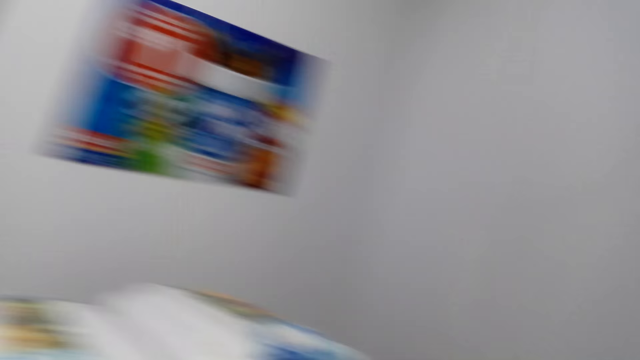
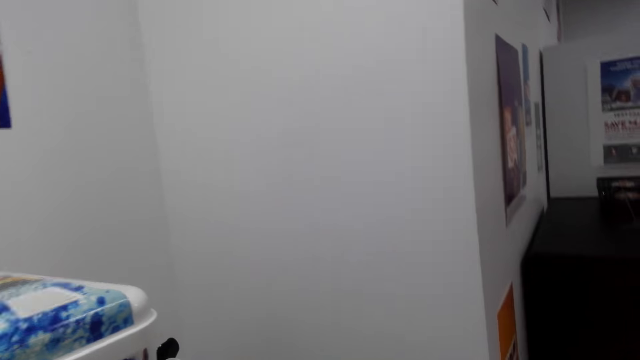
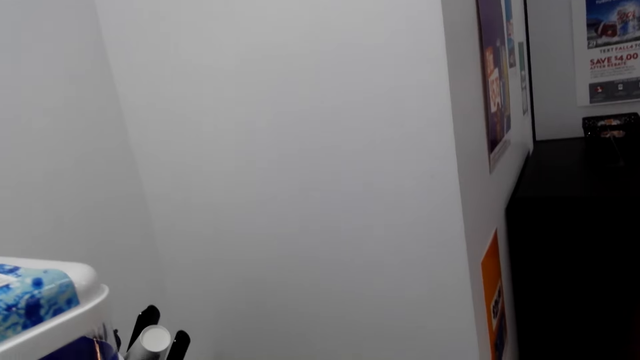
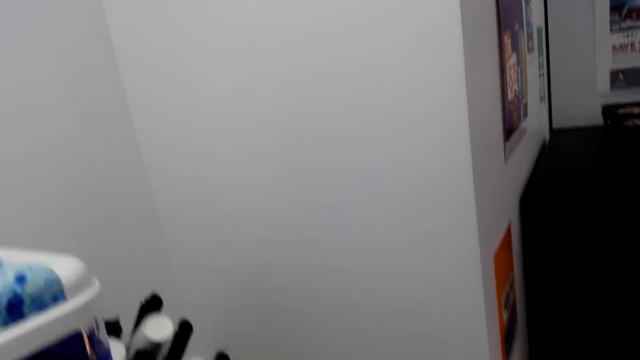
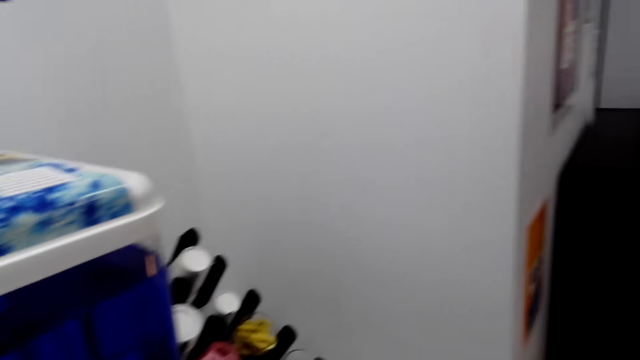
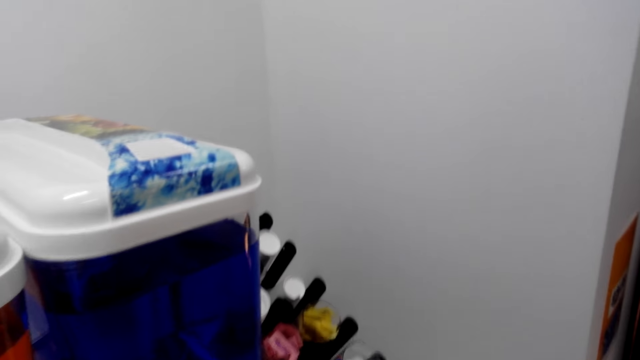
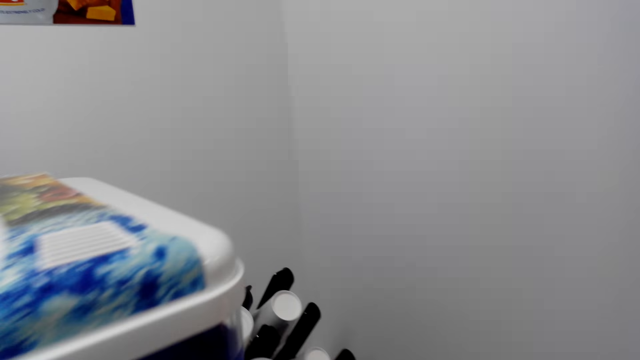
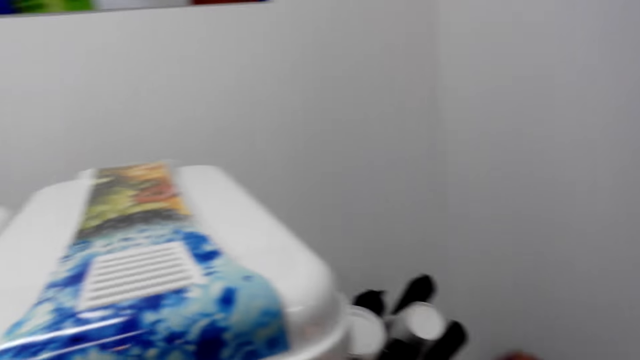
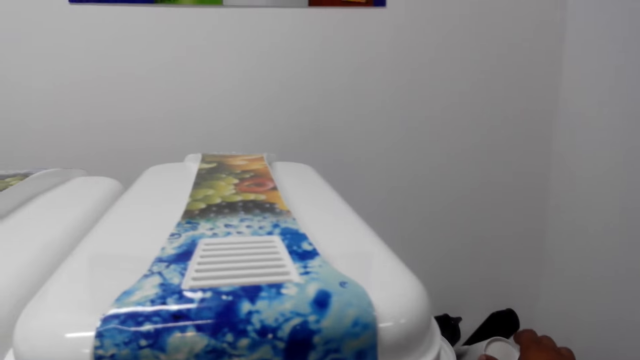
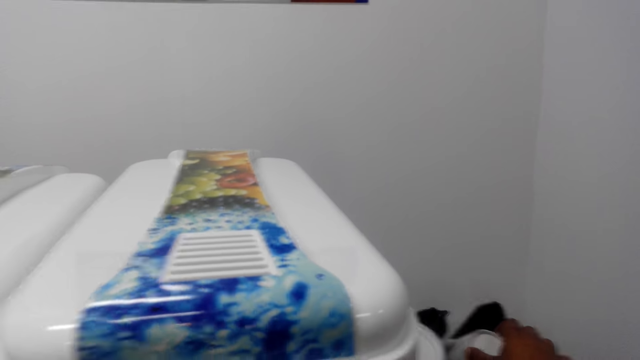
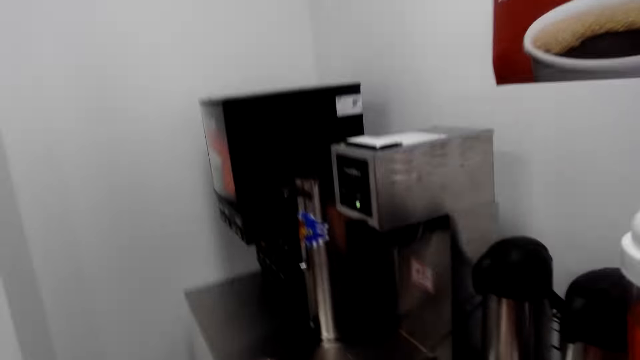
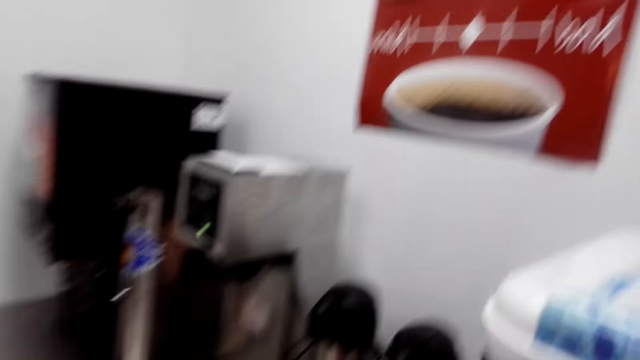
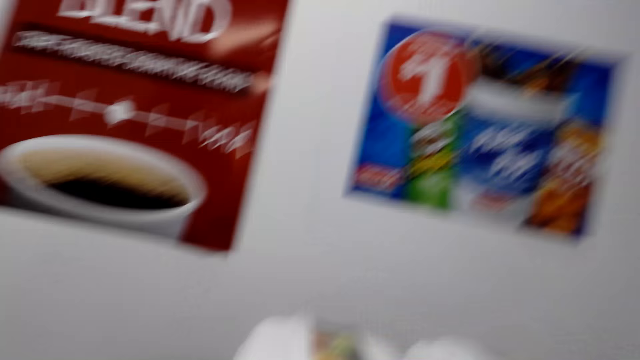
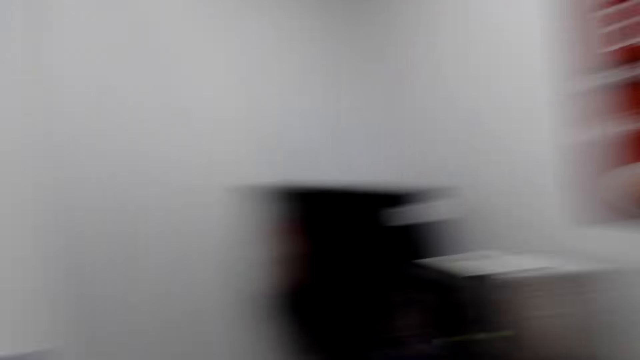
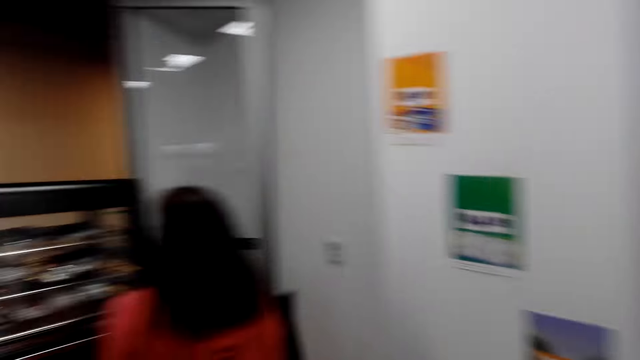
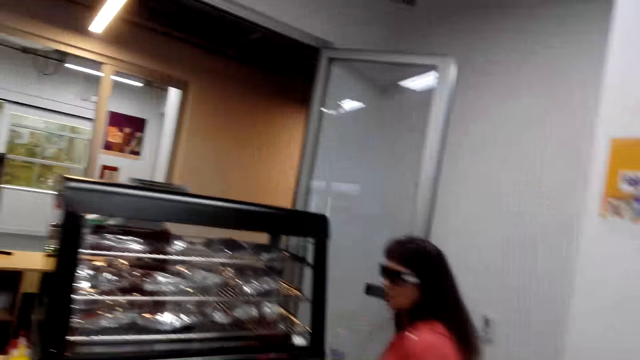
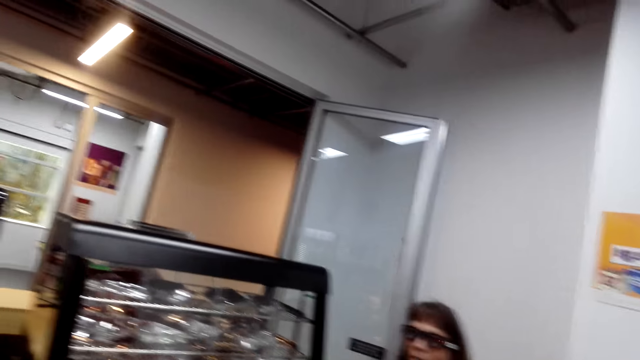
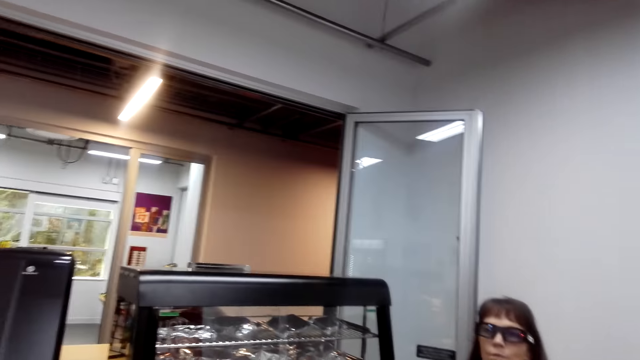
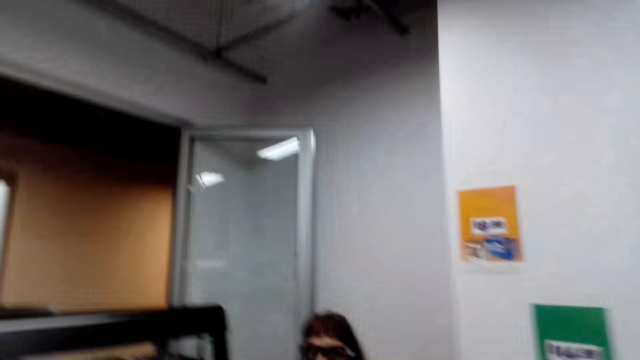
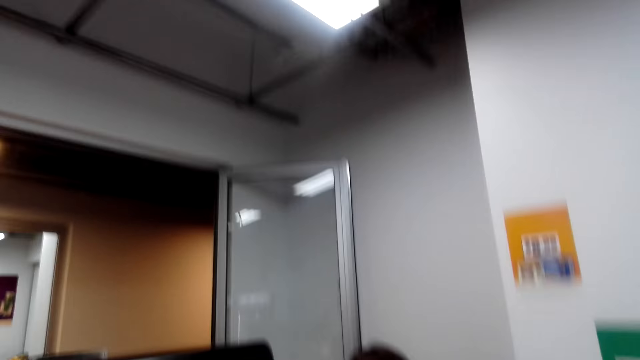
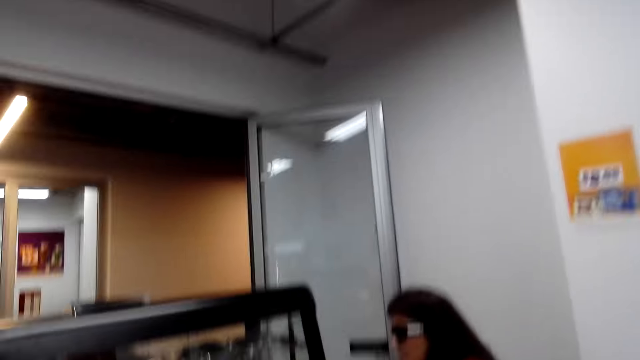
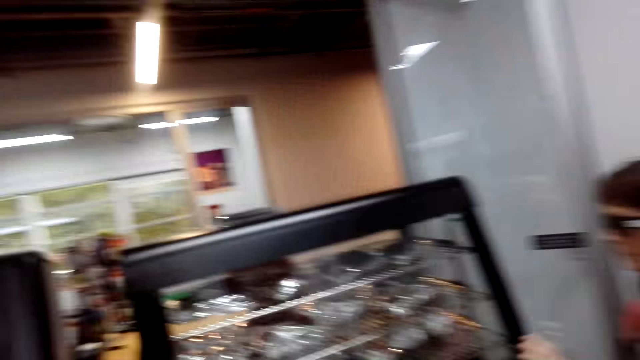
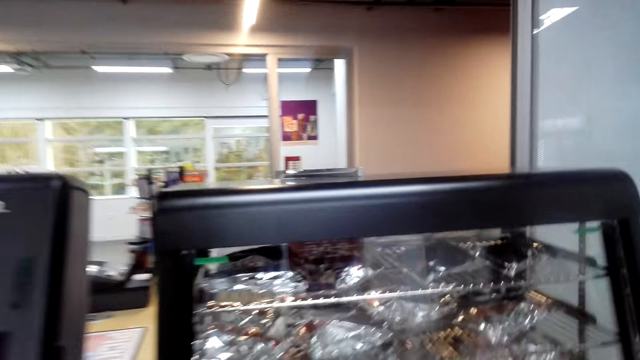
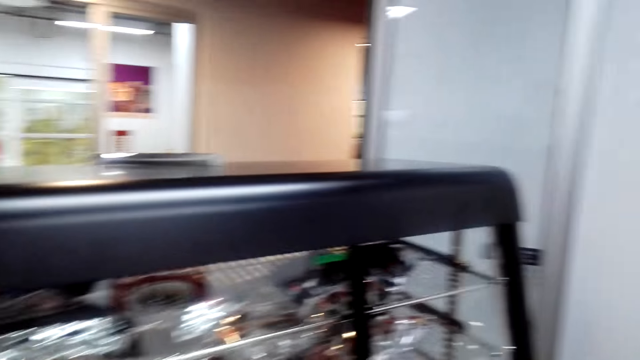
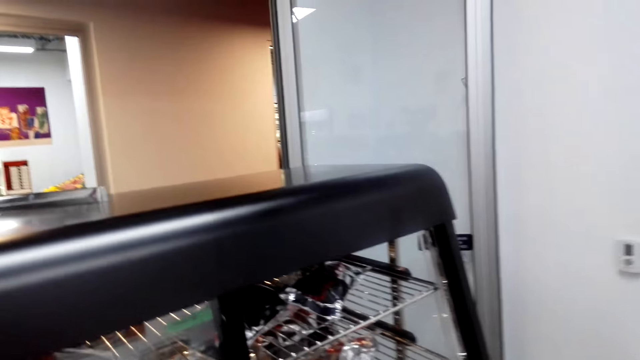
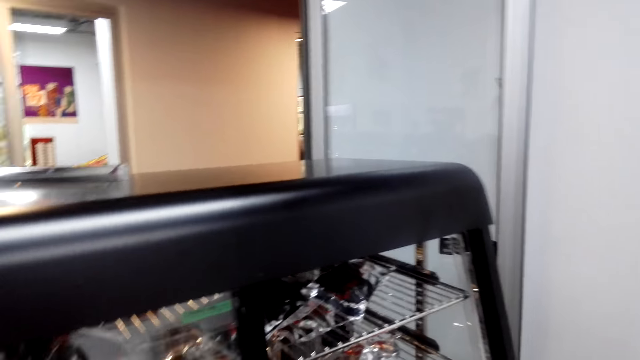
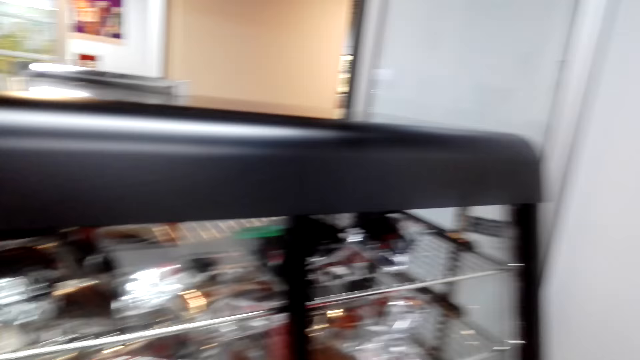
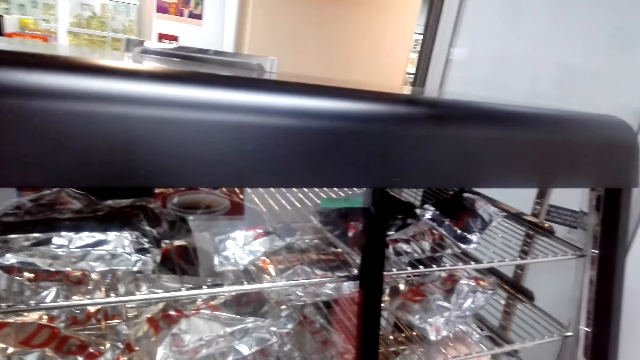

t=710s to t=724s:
The camera wearer looks around. A person talks with the camera wearer. Another person talks with the first person. The camera wearer talks with the other person. The other person talks to the camera wearer.

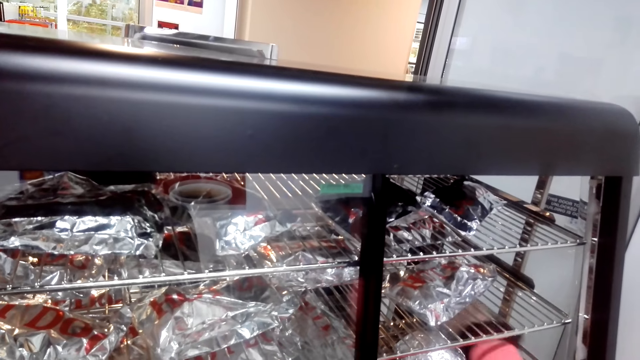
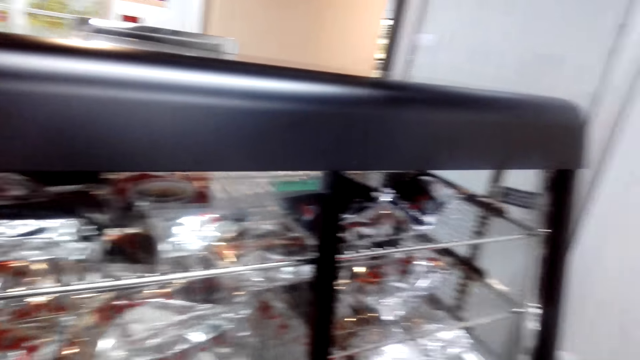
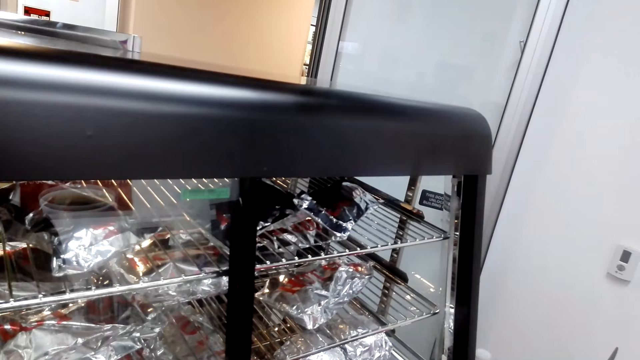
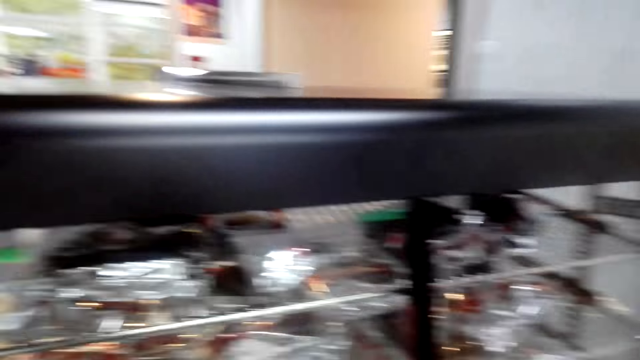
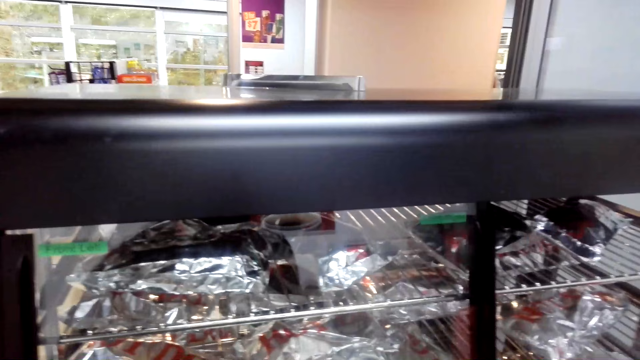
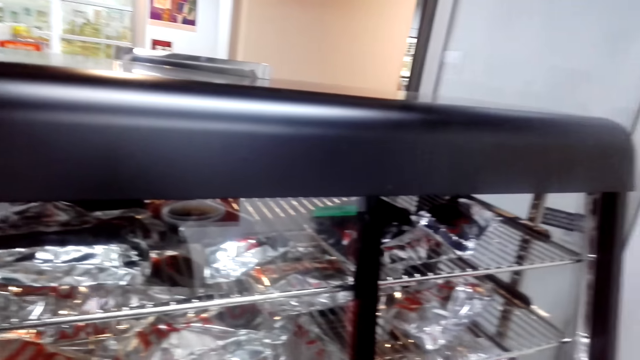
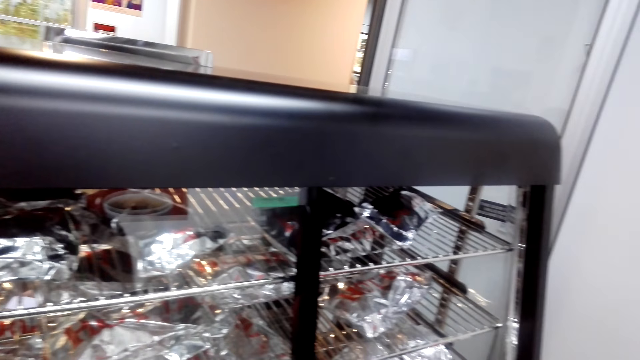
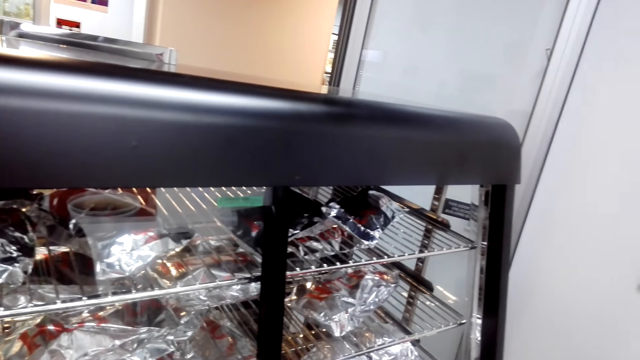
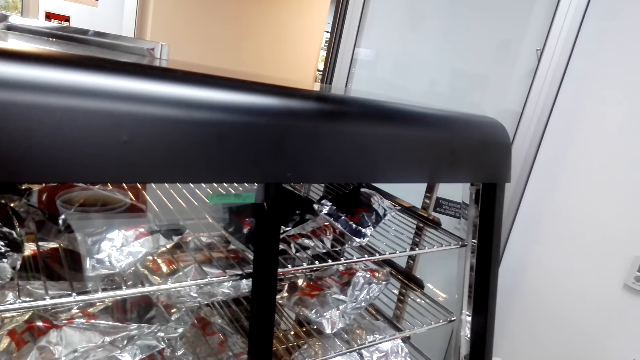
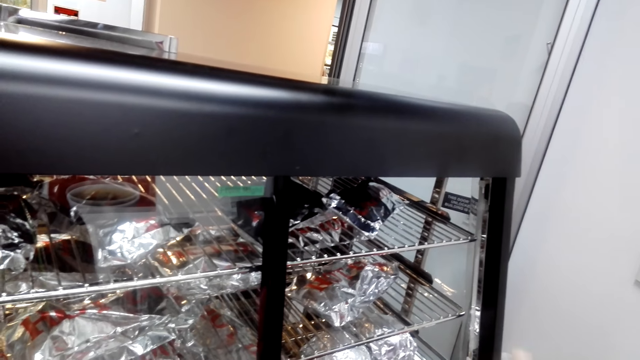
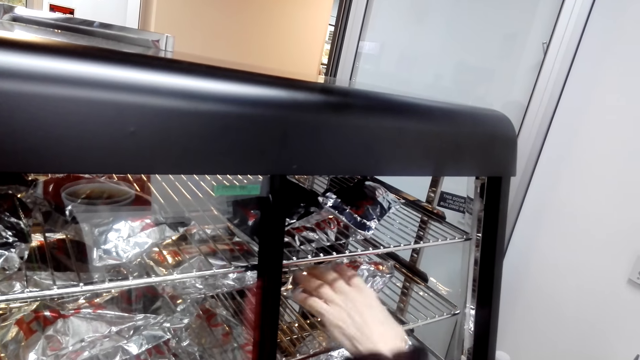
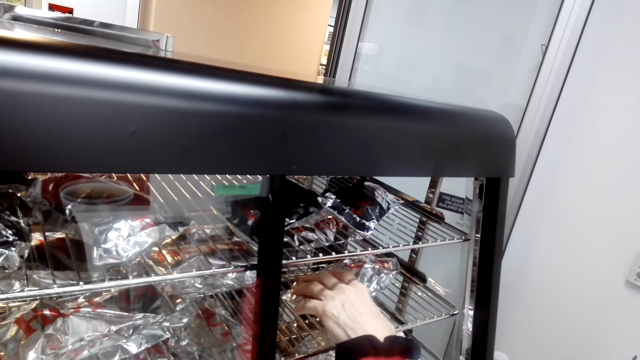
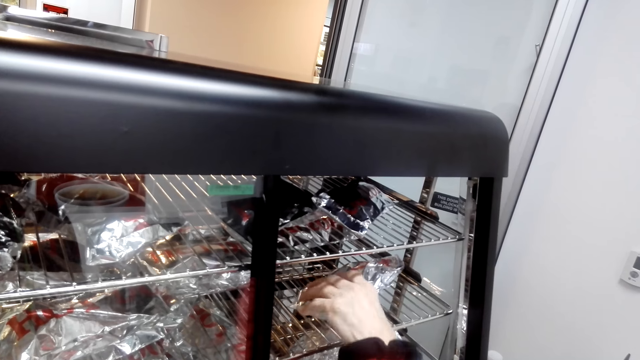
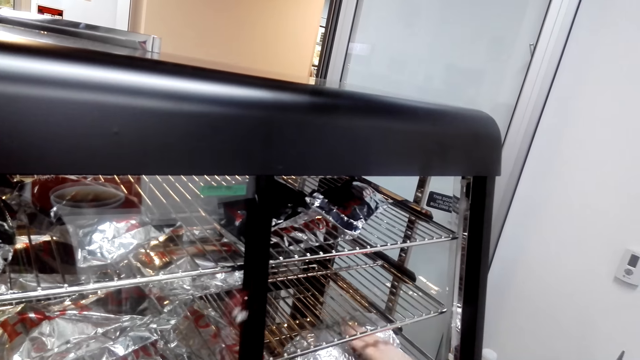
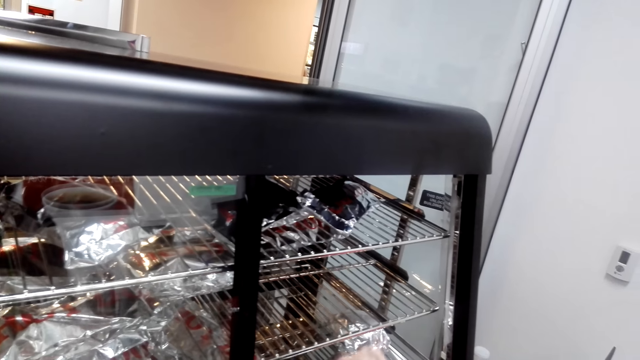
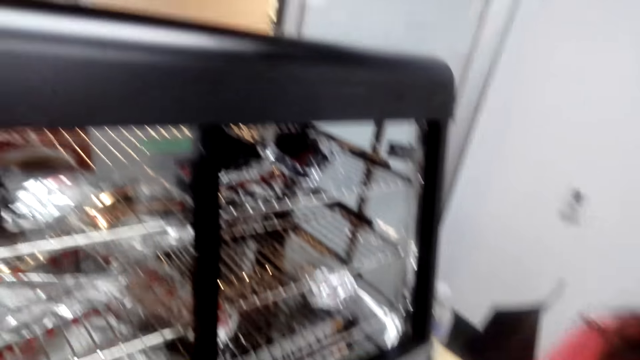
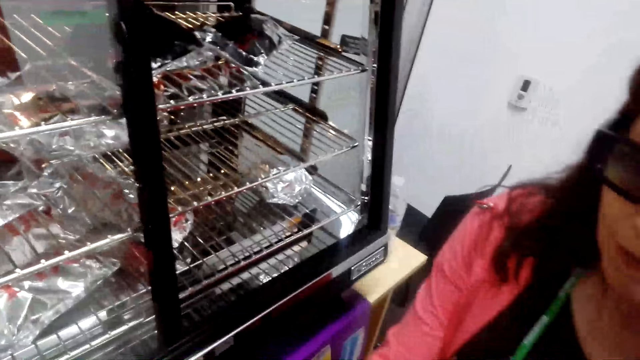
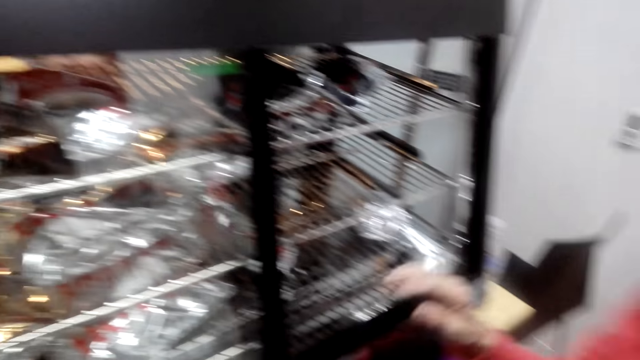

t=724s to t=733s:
A person moves packets of food. The person picks up meat and talks with the camera wearer.
